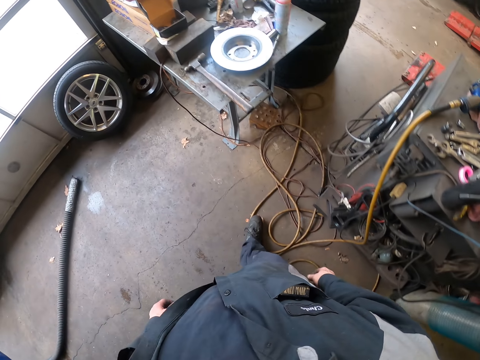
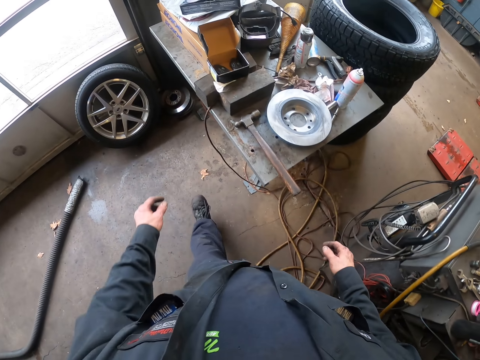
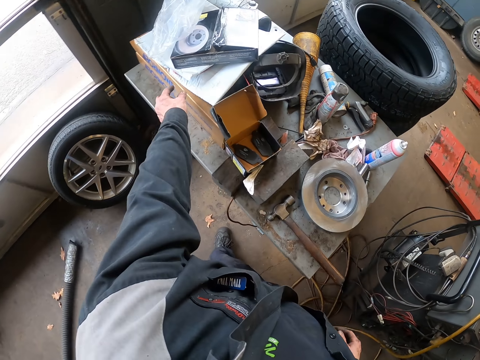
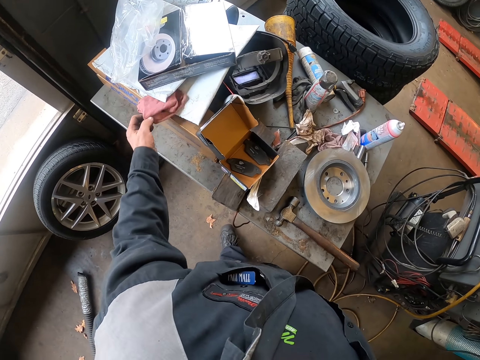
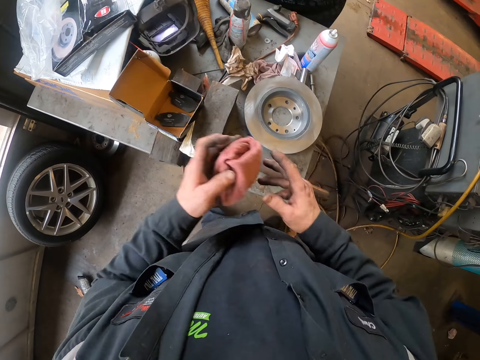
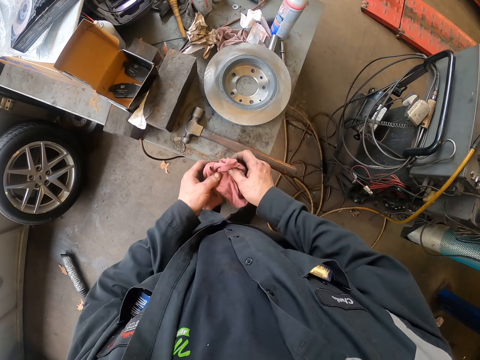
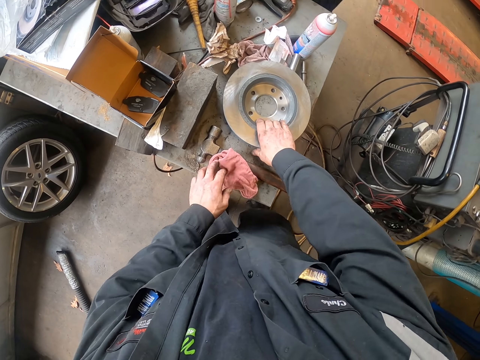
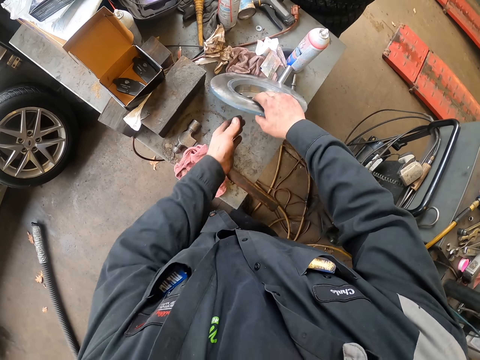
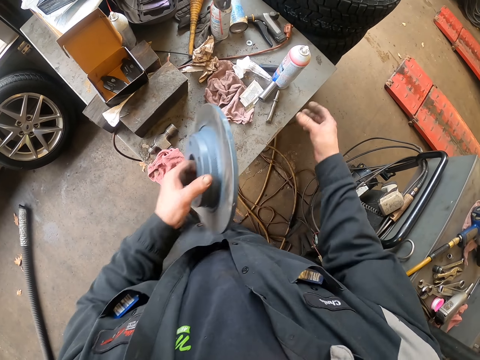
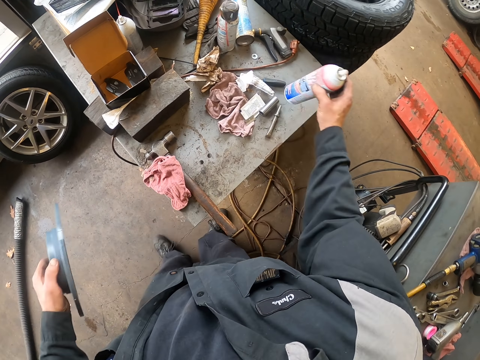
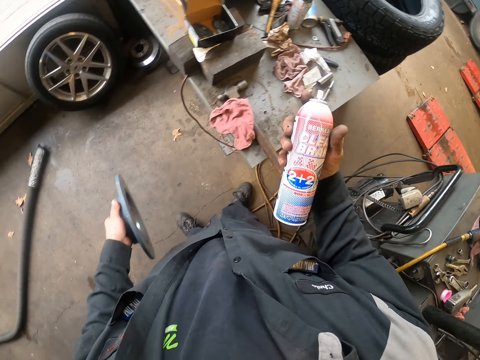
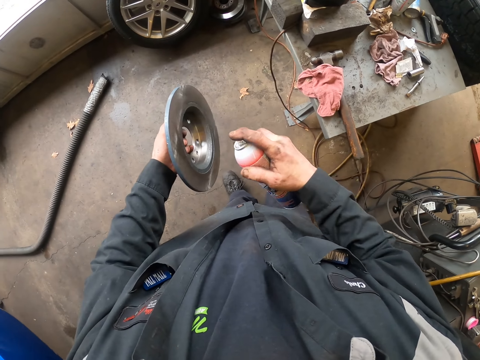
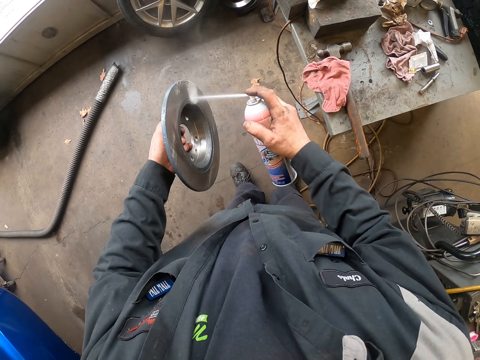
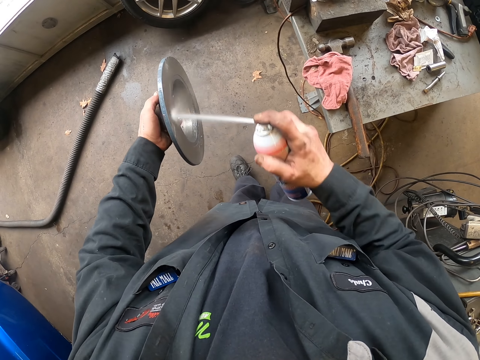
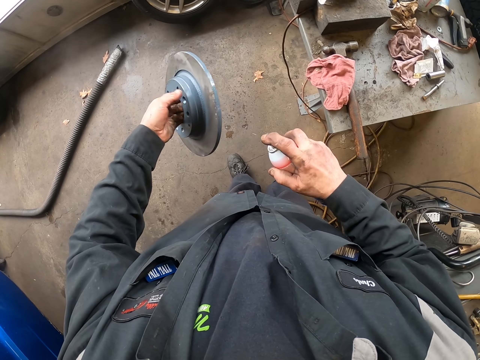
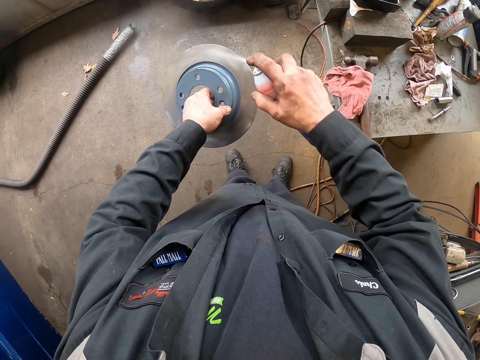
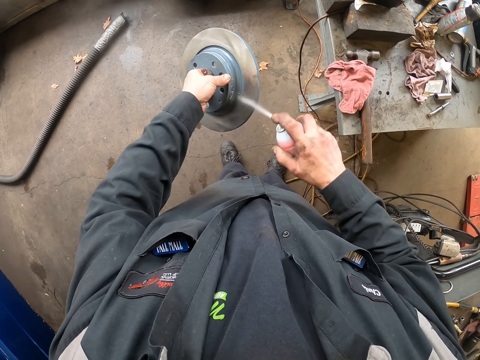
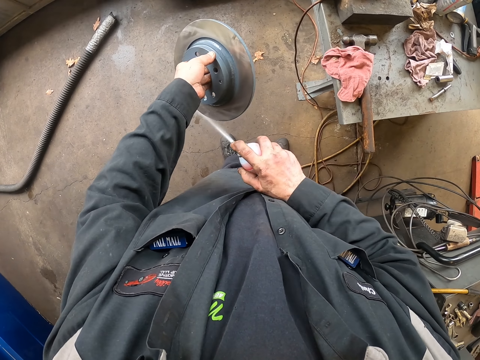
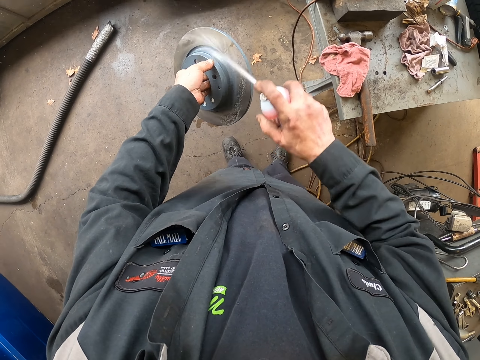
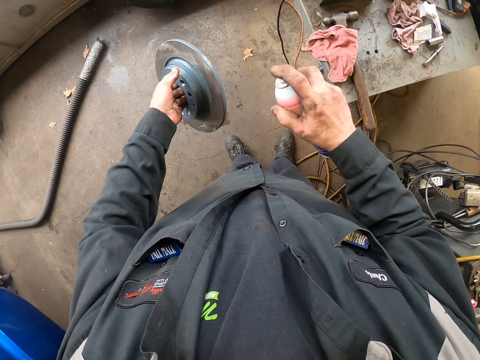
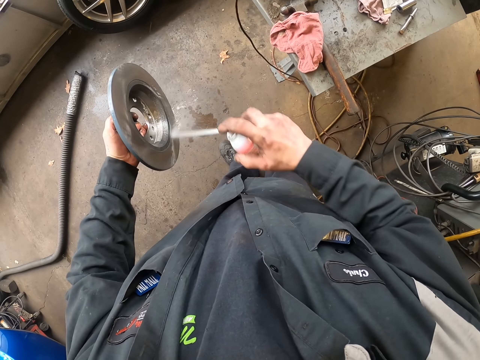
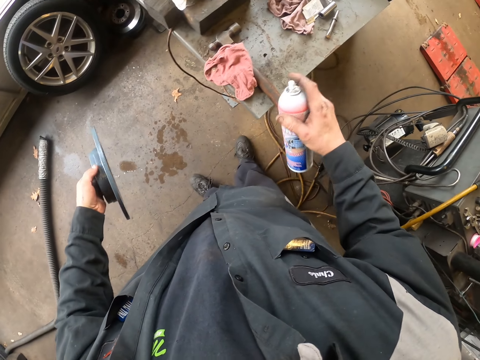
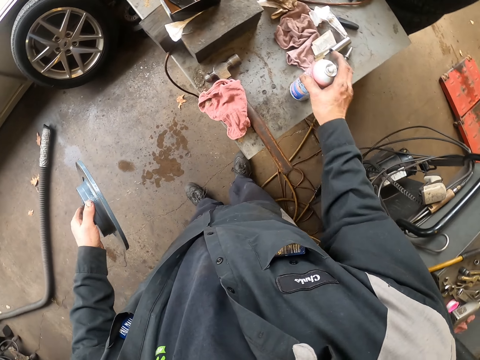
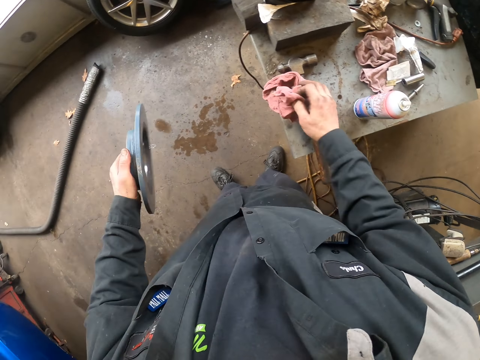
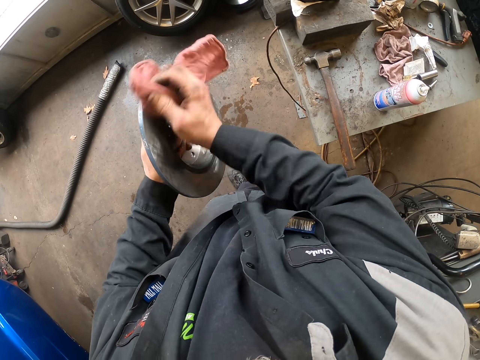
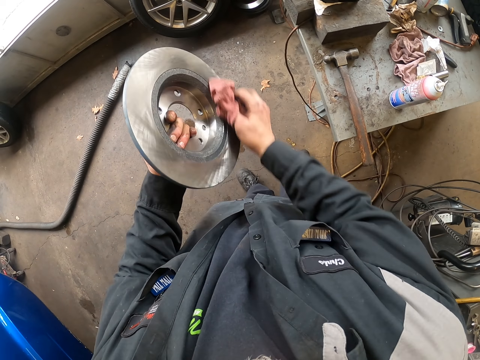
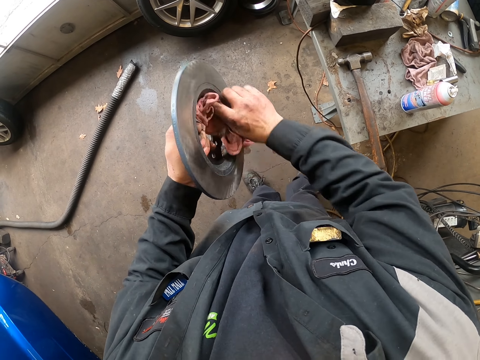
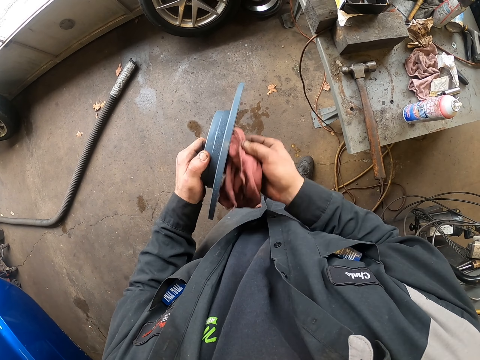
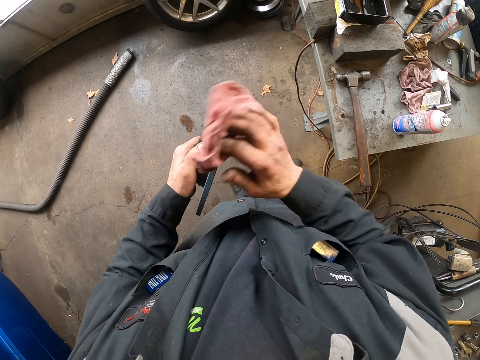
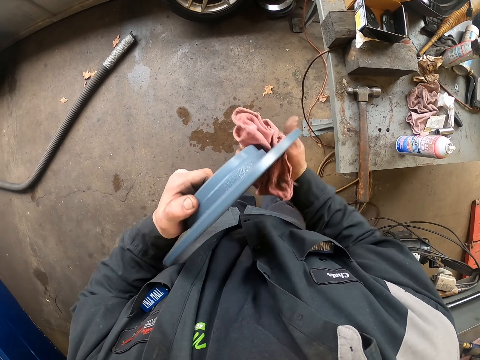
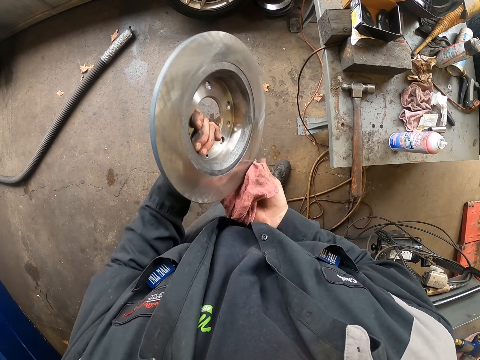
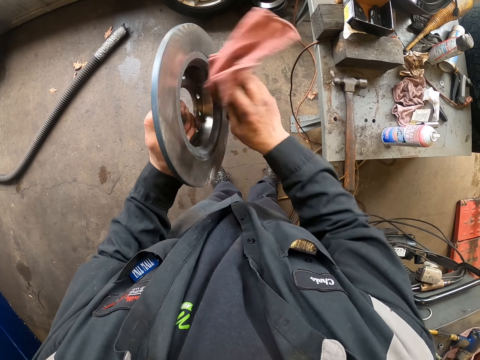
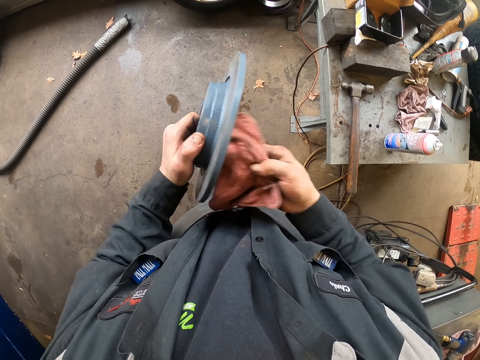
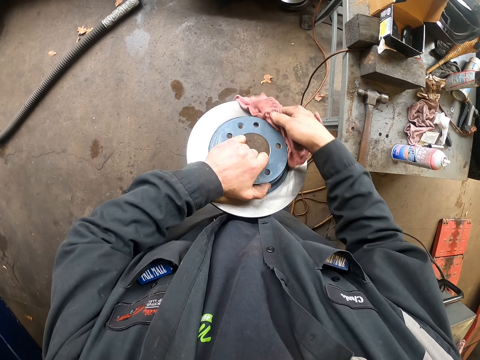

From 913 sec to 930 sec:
The camera wearer picks up a piece of cloth on the carton. They wipe hands with the piece of cloth. They put the piece of cloth on the table. They pick up a brake disc or rotor on the table. They pick up a spray bottle on the table. They spray rust coat on the brake rotor. They put the spray bottle on the table. They pick up the piece of cloth on the table. They wipe the brake disc with the piece of cloth.

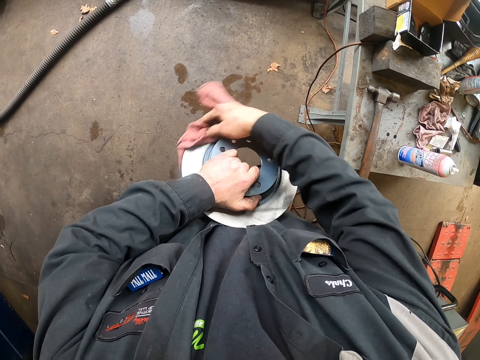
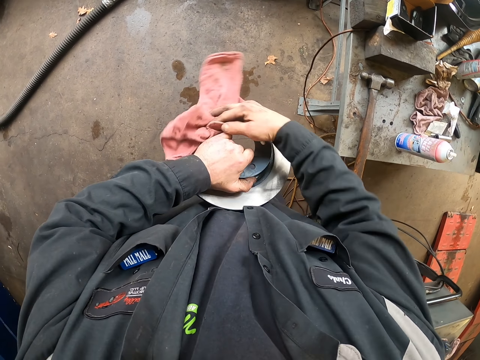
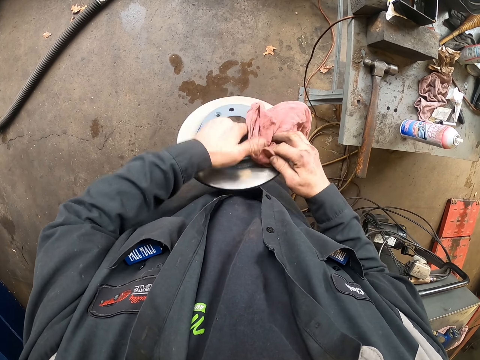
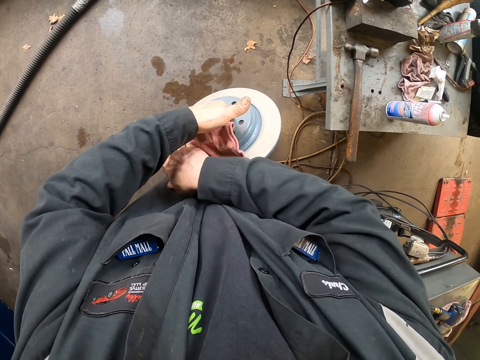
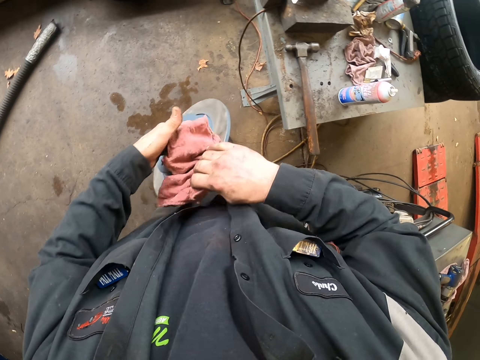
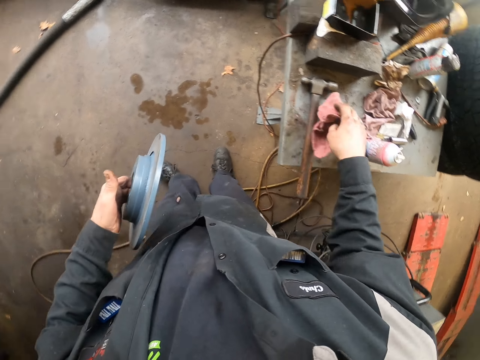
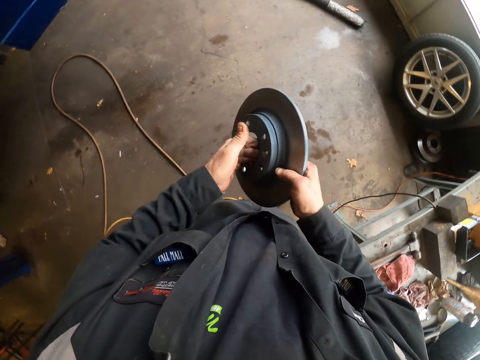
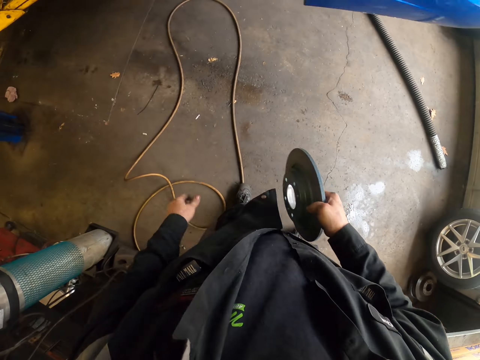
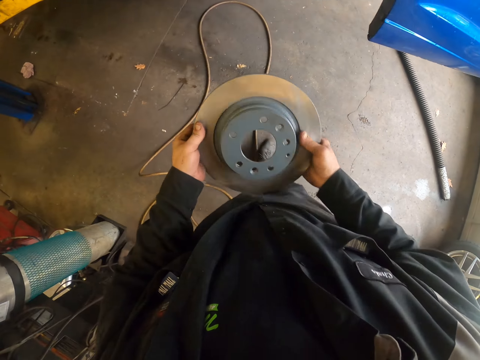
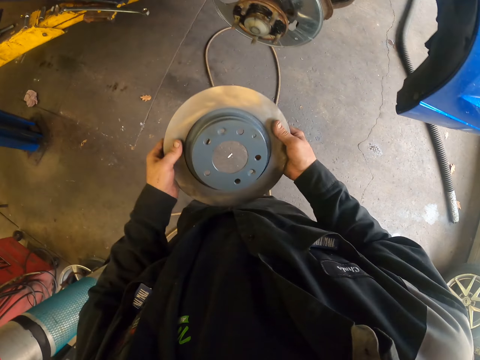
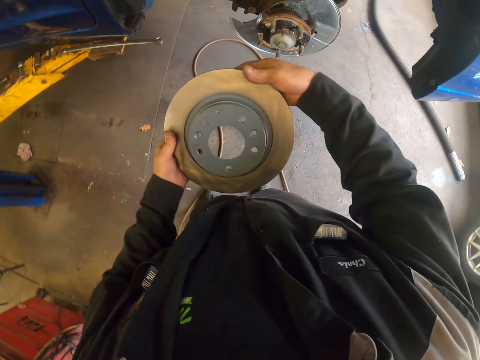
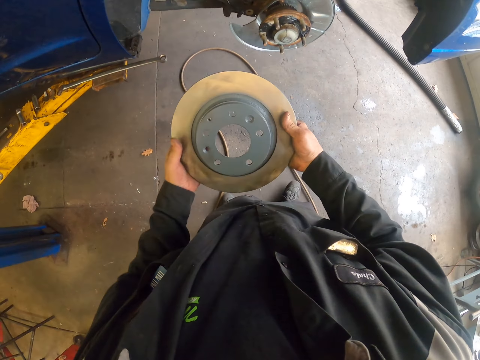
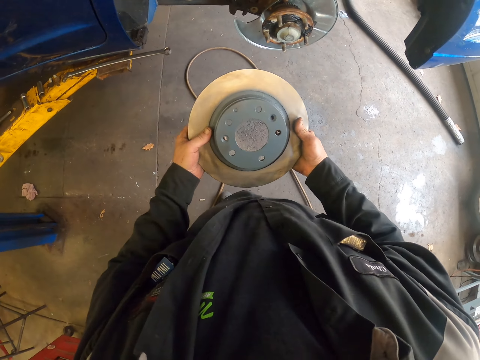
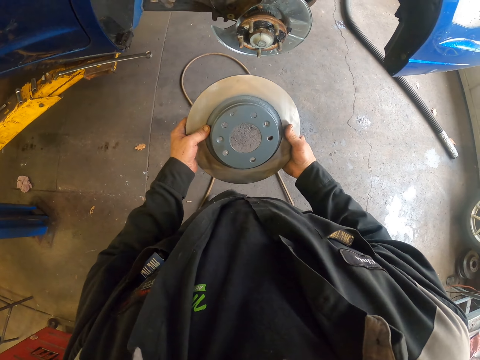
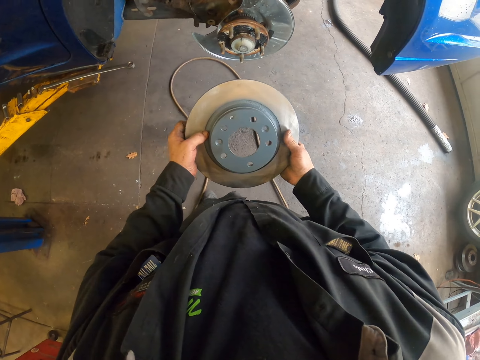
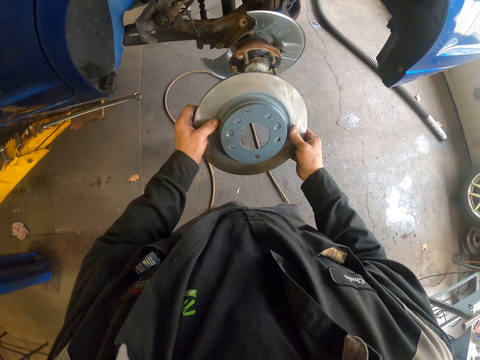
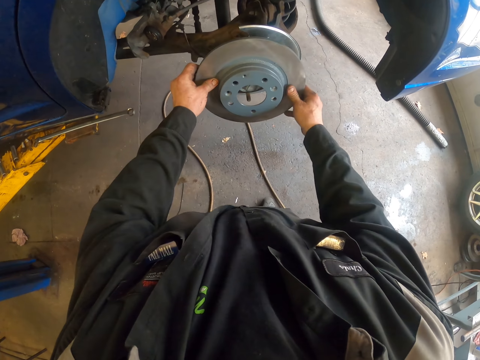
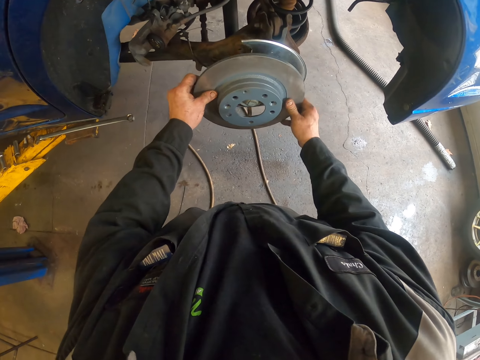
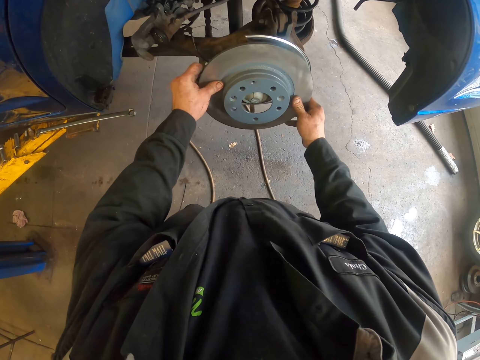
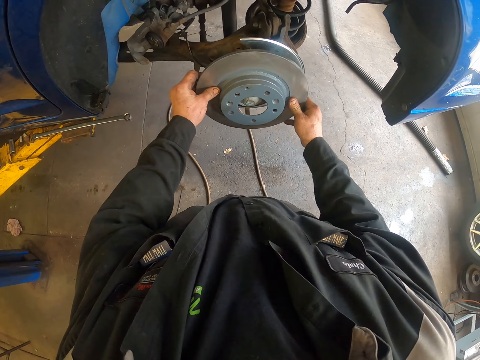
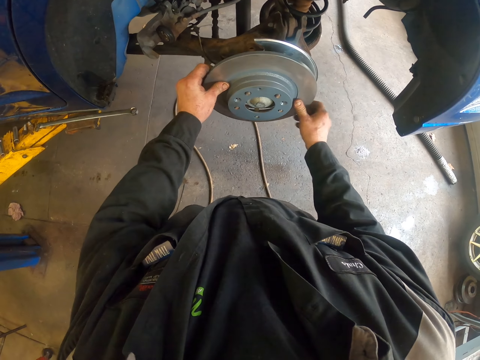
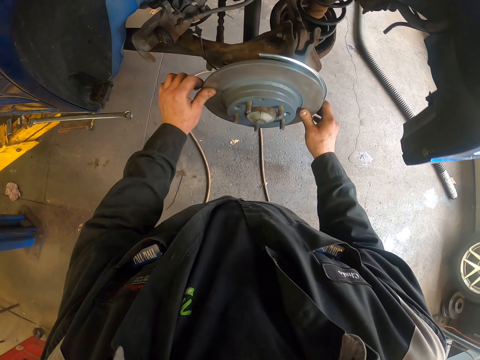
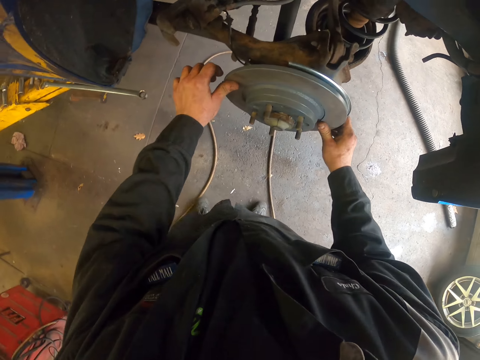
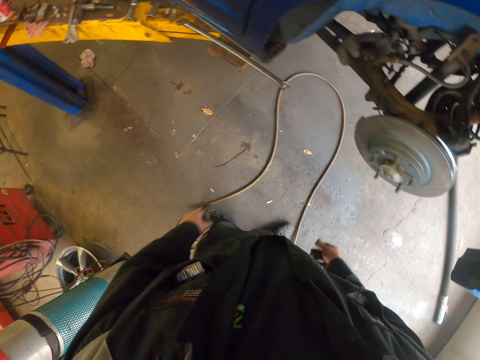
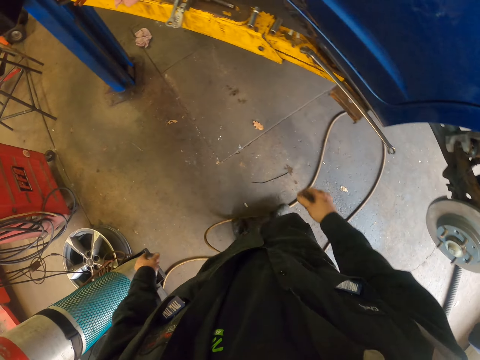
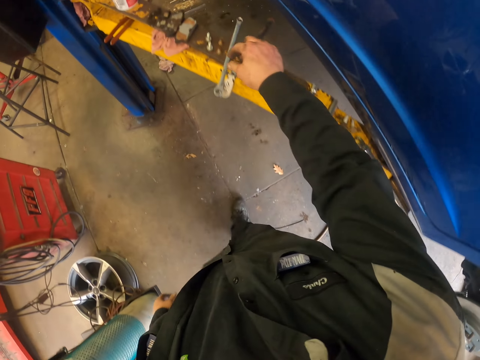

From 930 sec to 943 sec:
The camera wearer puts a piece of cloth on the table. They pick up the brake disc with the other hand. They turn the brake disc. They walk around. They look around. They put the brake disc in the wheel bearing system. They walk around.
